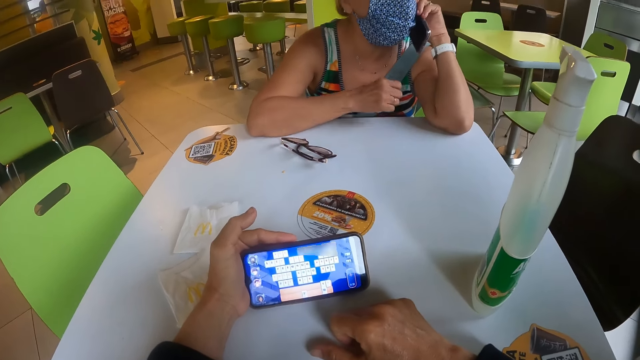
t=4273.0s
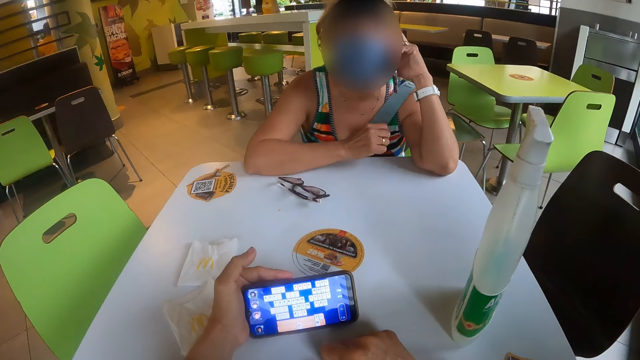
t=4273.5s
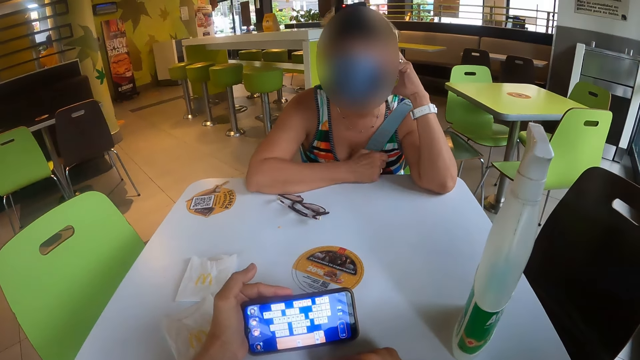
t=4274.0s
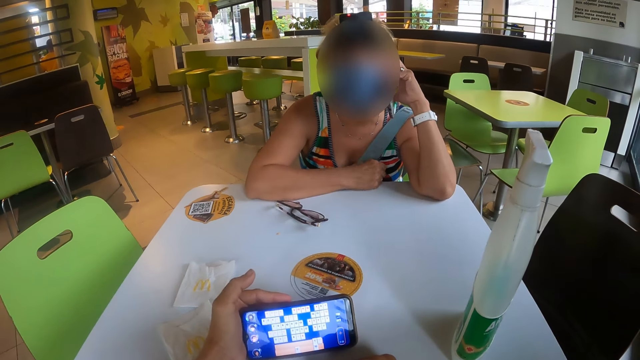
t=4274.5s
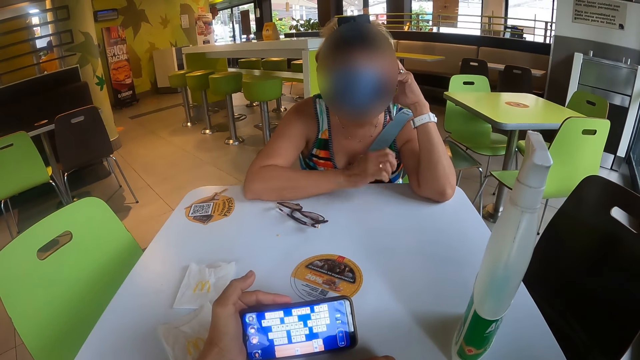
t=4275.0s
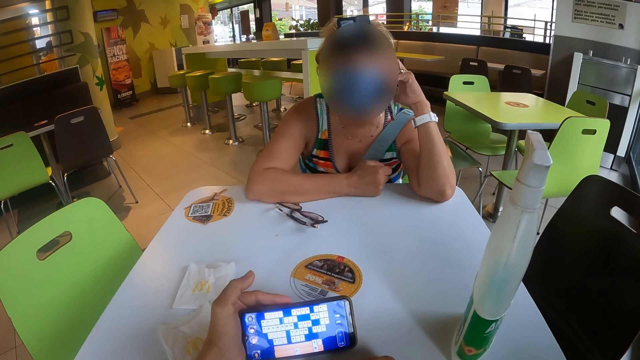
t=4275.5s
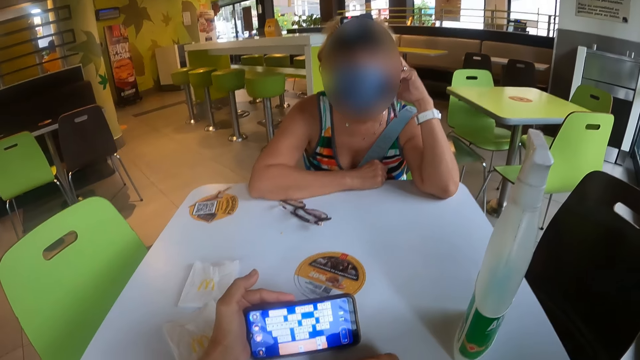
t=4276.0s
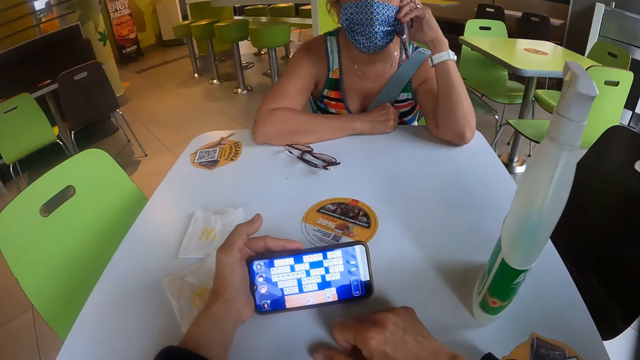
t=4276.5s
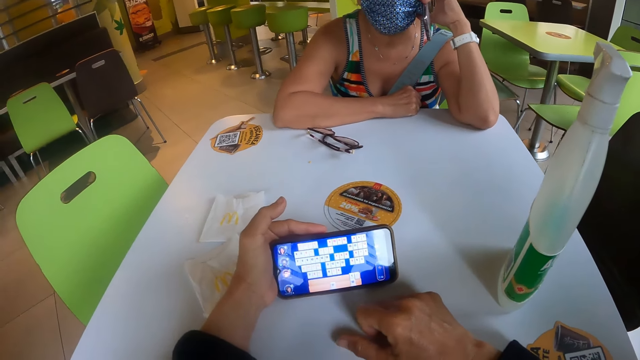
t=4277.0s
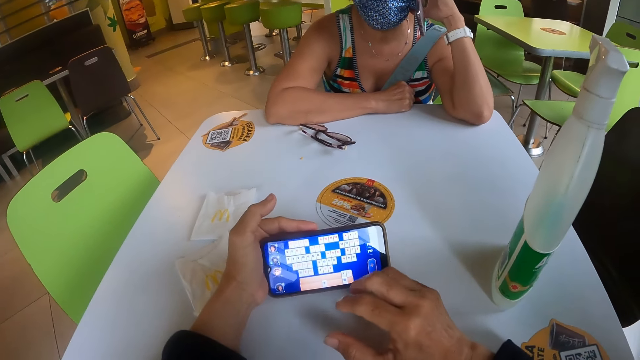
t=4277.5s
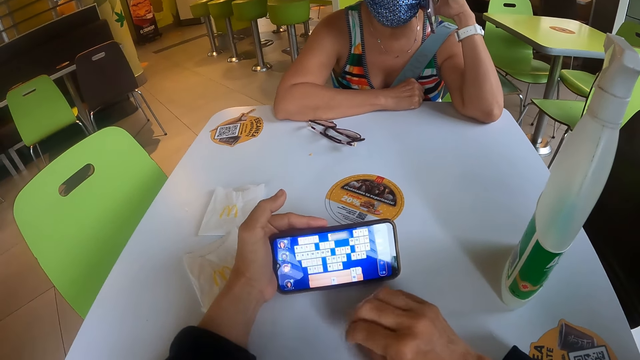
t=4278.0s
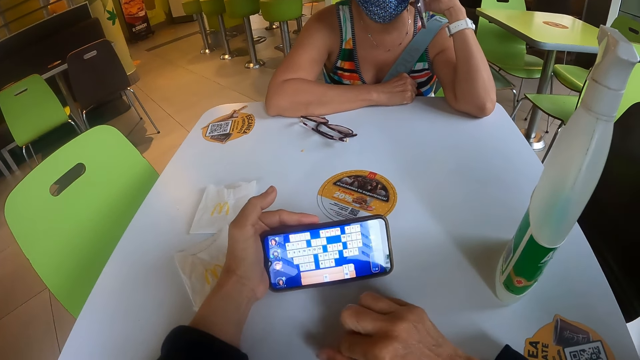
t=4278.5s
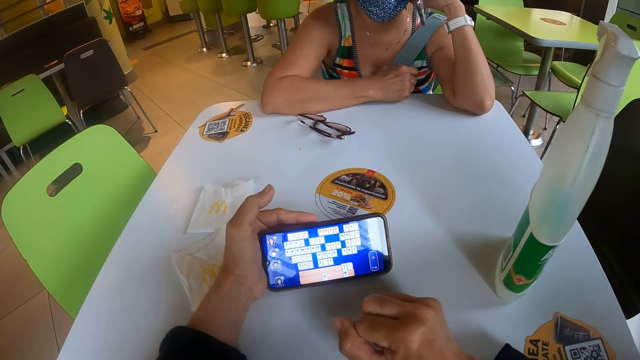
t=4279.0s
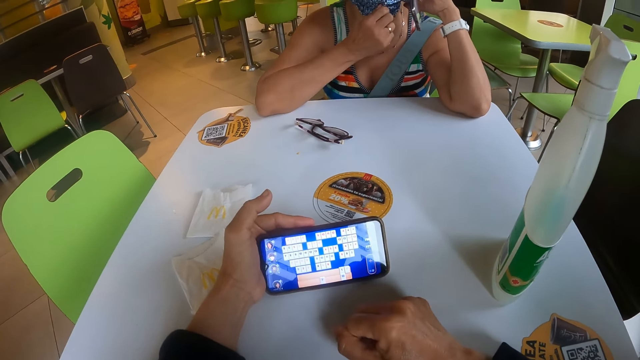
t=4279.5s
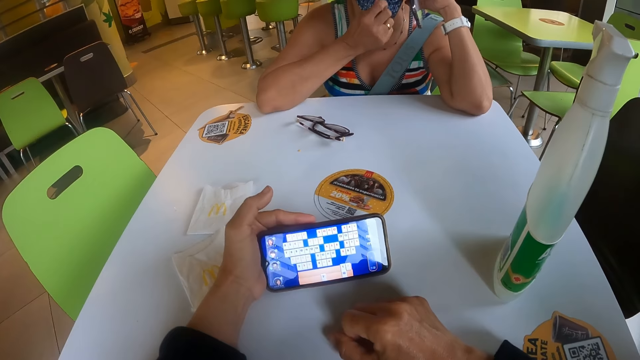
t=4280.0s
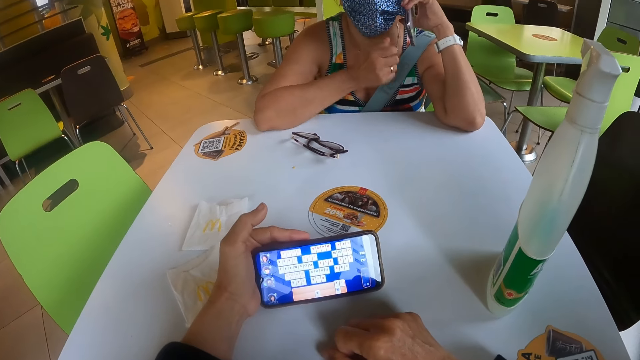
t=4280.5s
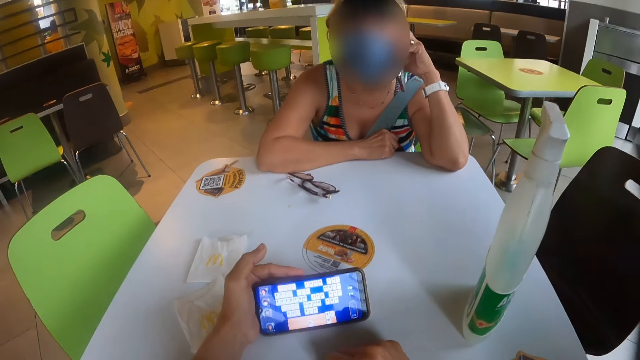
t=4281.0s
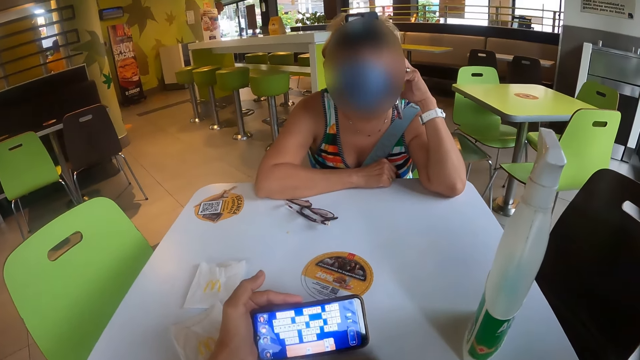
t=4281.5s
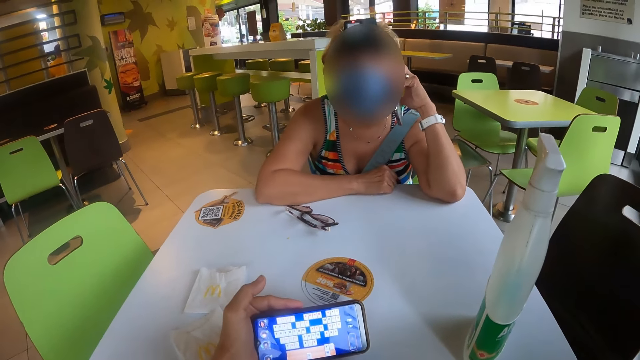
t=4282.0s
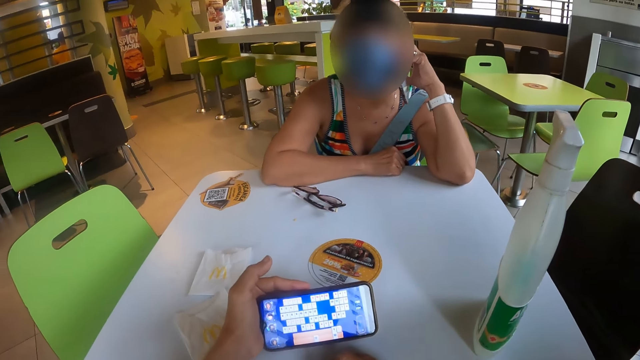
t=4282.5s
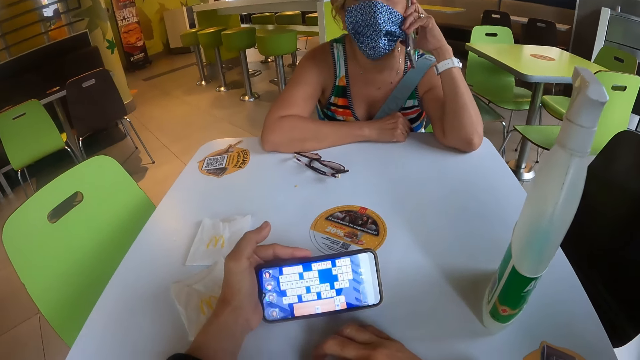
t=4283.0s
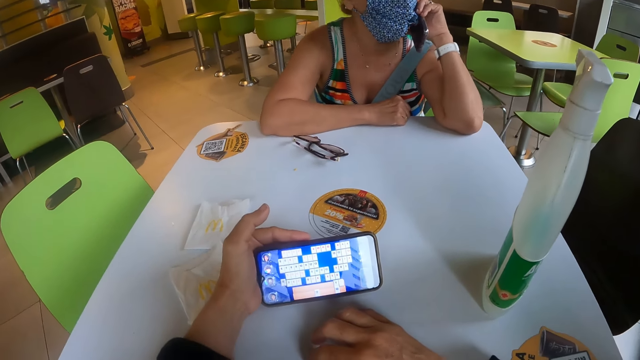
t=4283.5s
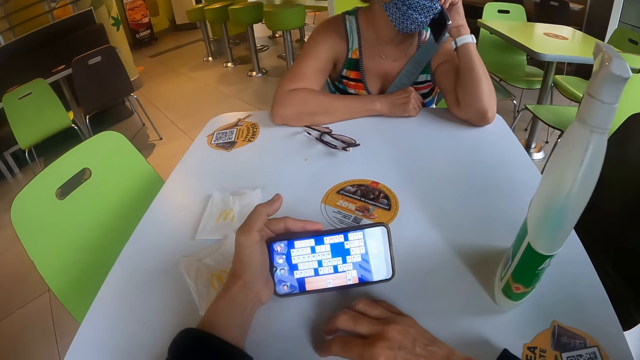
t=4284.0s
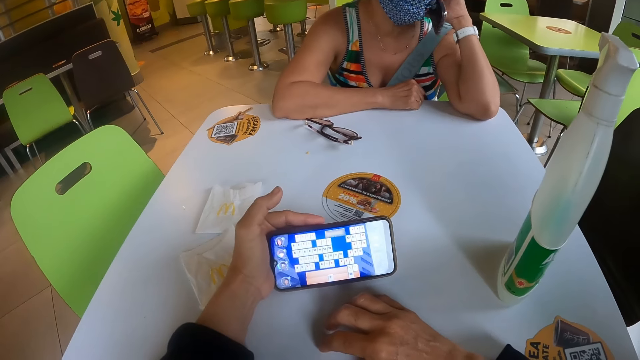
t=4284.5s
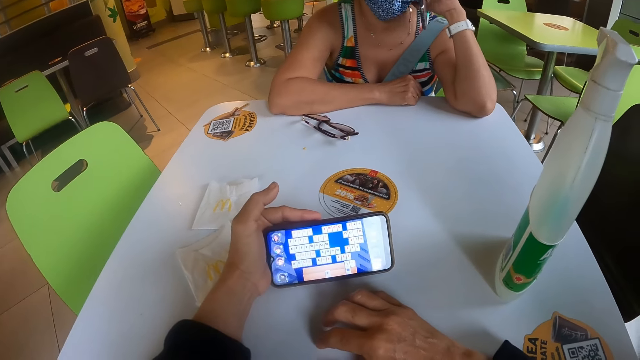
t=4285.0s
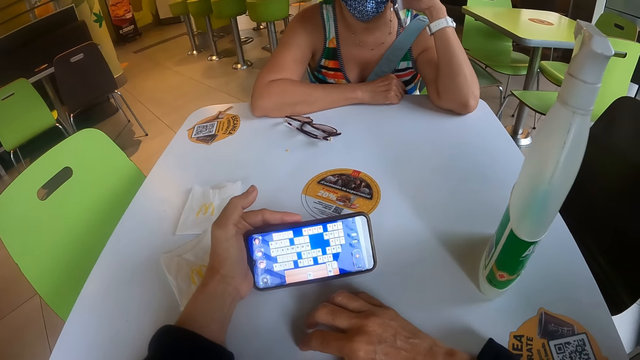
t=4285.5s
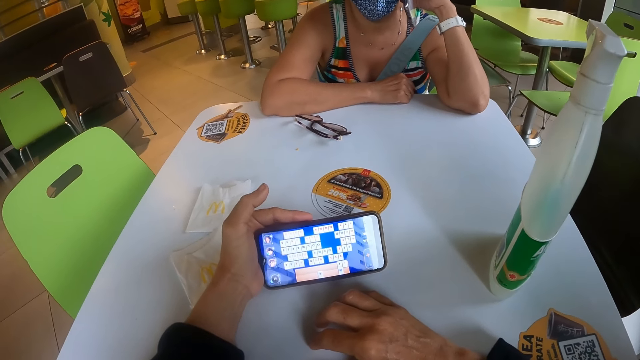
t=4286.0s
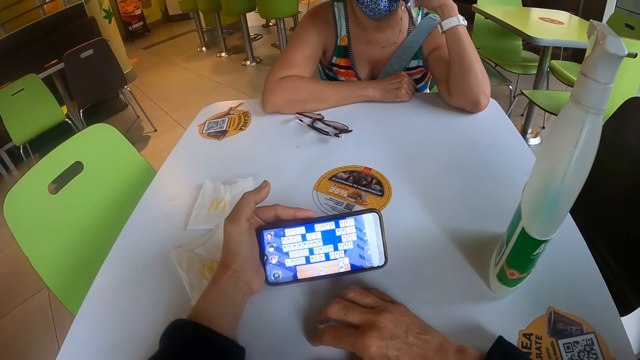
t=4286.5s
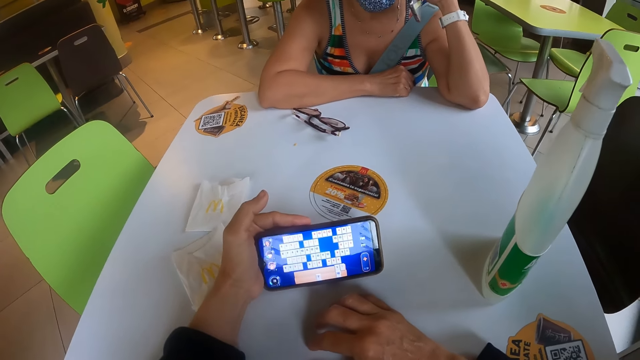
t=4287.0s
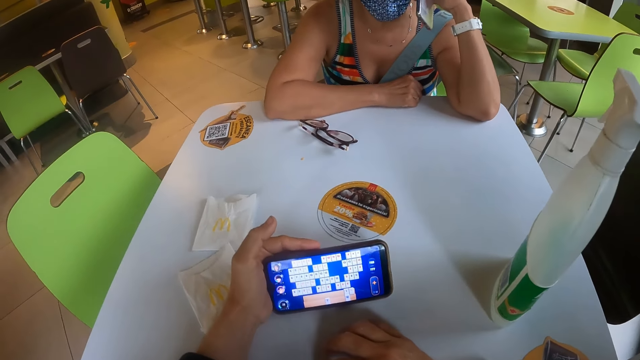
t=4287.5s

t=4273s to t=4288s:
The camera wearer looks at a person. The person taps on the table. The camera wearer looks at the phone. They tap on the table. The person adjusts the mask and lowers the hand. The camera wearer looks at the person. They look at the phone.

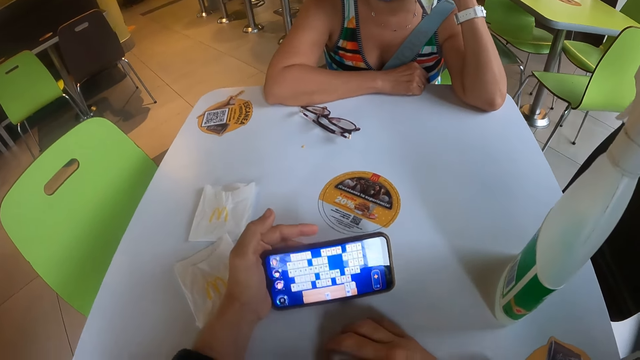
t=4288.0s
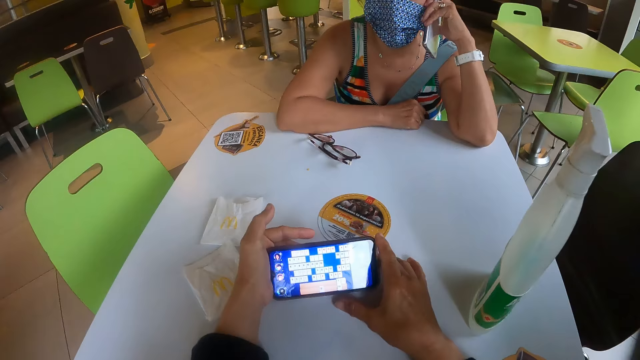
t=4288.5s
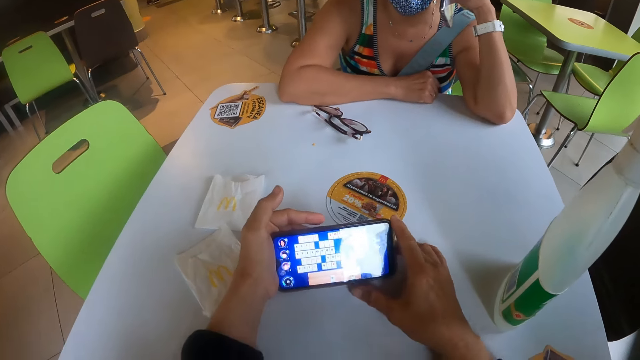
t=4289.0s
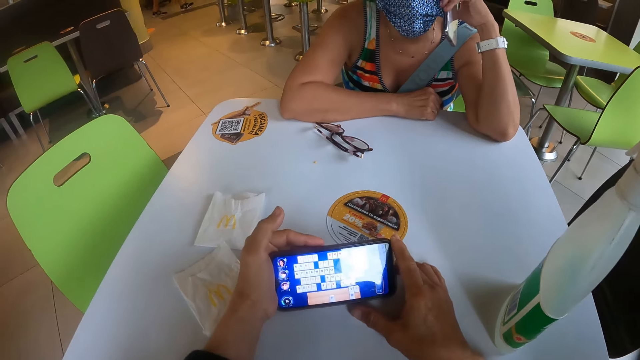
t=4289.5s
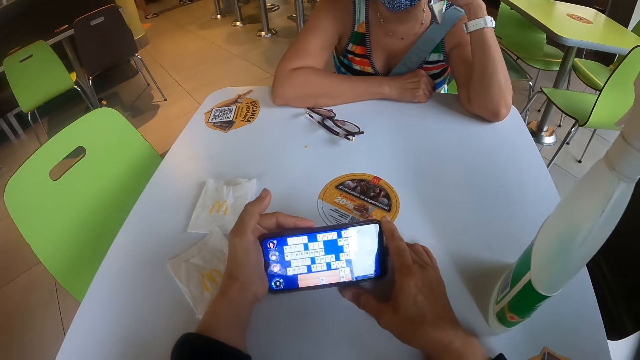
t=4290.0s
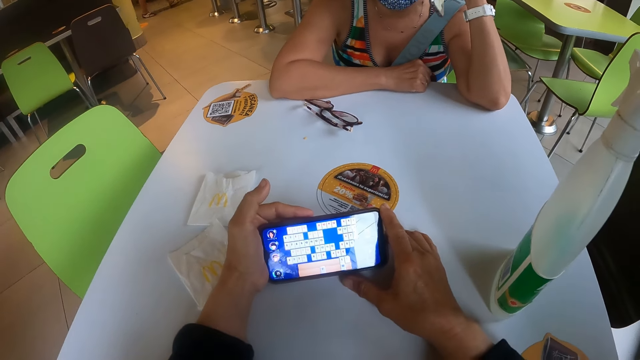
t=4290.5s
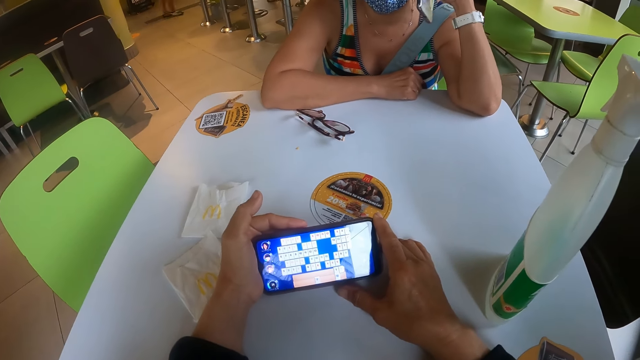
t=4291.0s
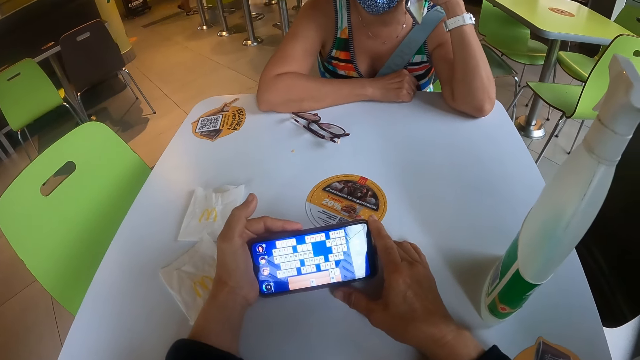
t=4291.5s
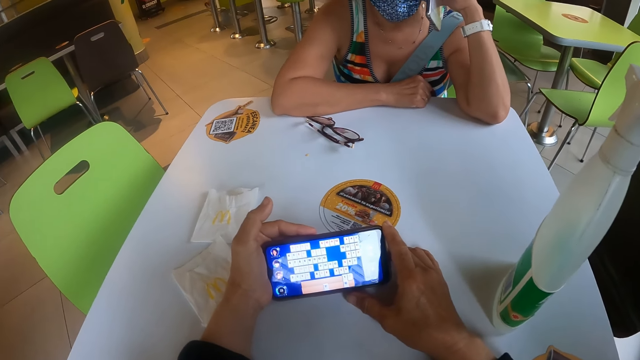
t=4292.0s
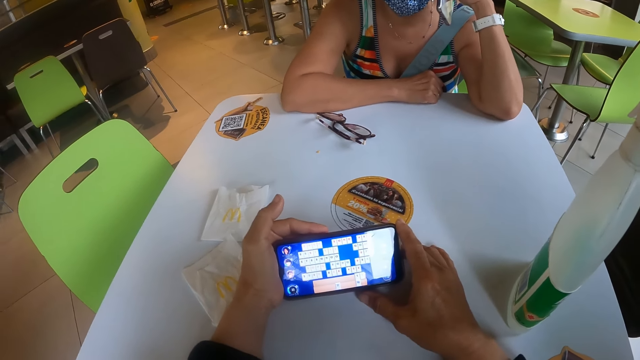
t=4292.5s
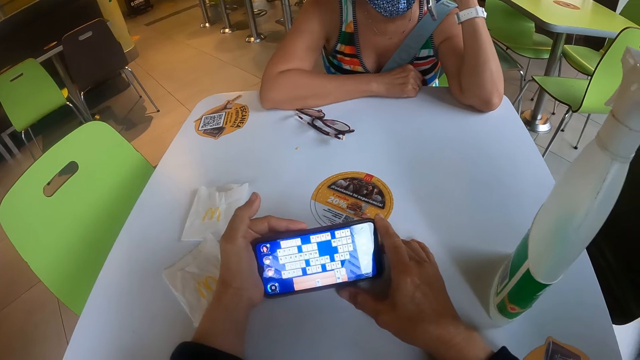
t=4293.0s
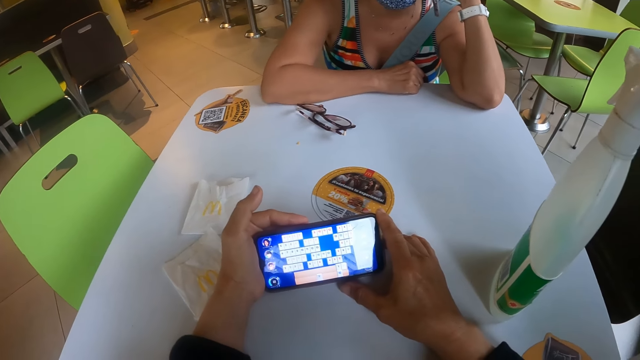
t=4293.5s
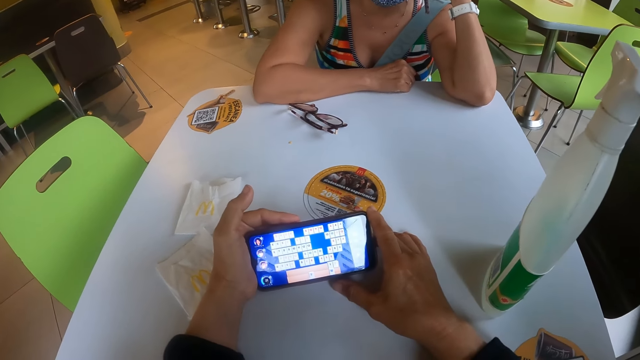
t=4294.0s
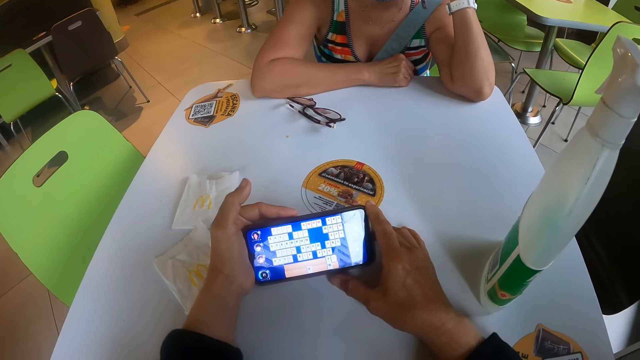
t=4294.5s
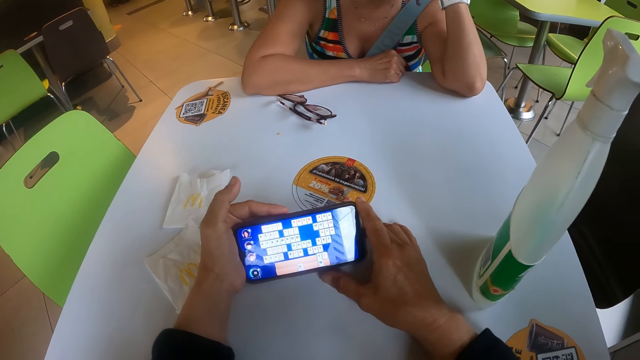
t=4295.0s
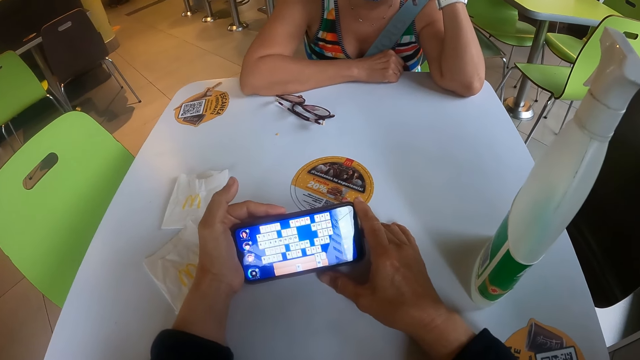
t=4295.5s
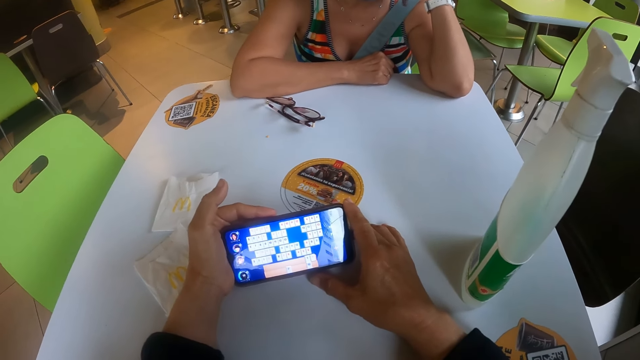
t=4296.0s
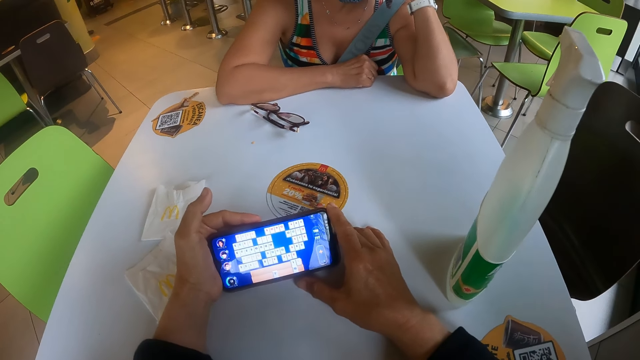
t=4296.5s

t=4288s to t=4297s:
The camera wearer touches on the phone.
